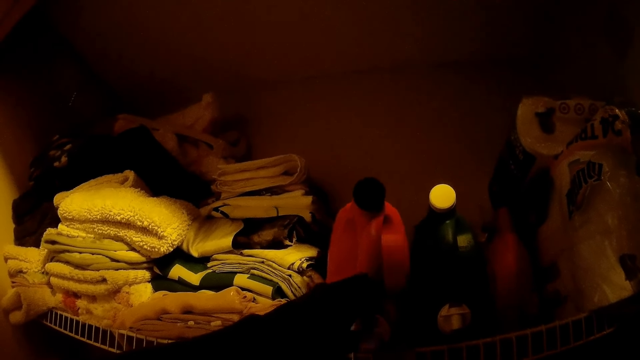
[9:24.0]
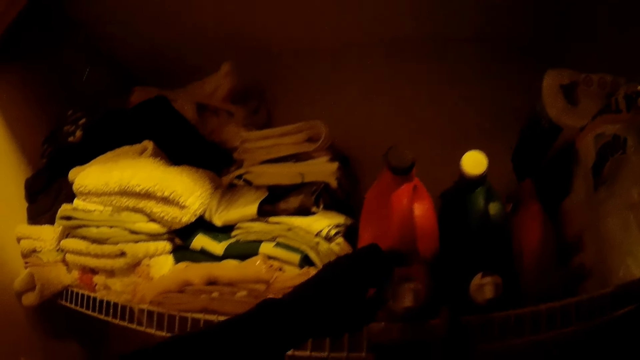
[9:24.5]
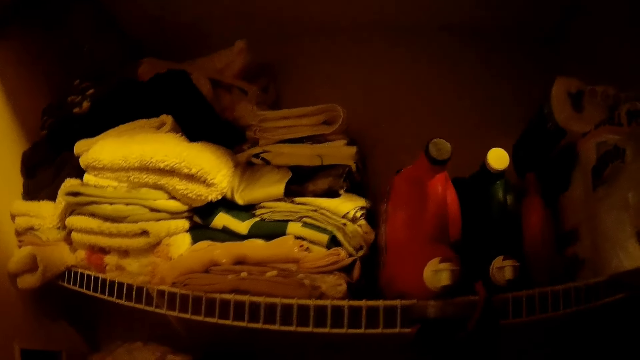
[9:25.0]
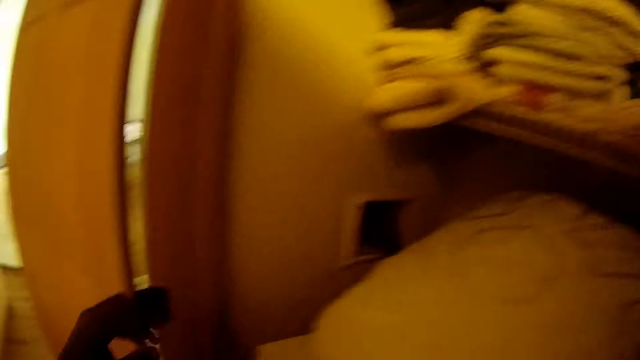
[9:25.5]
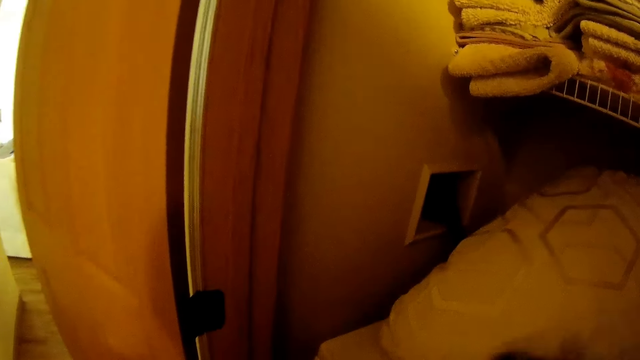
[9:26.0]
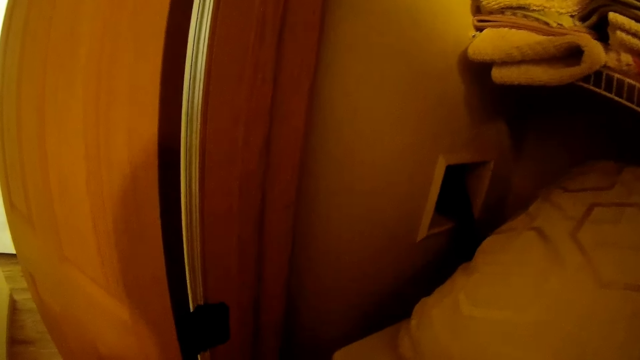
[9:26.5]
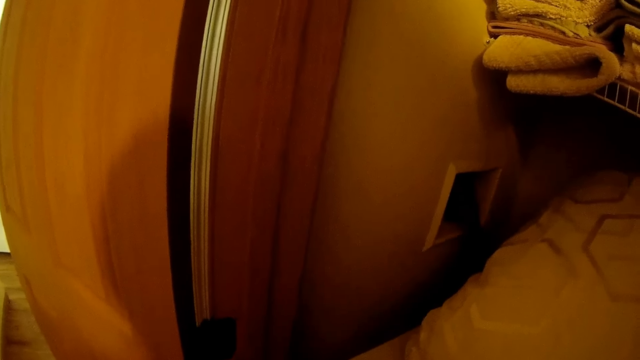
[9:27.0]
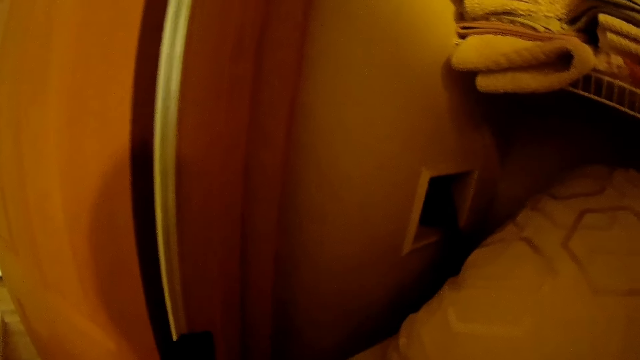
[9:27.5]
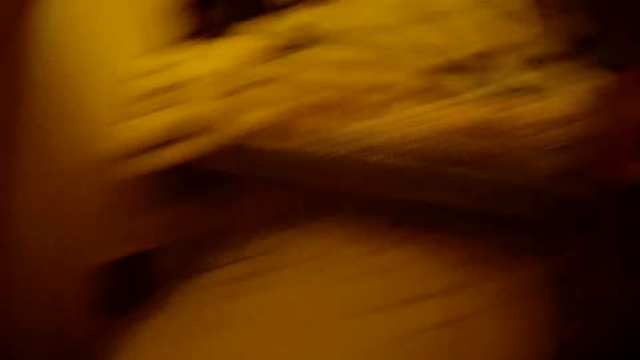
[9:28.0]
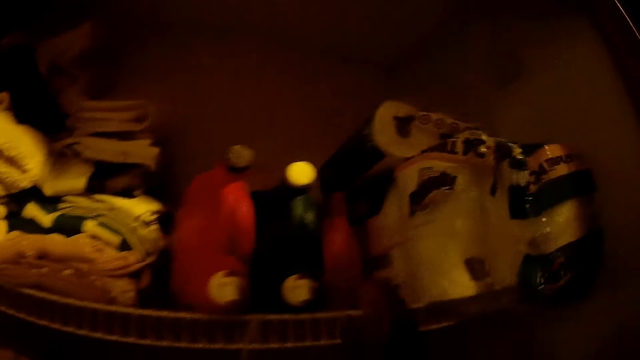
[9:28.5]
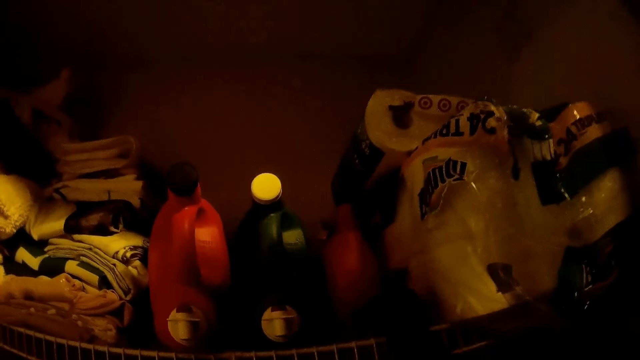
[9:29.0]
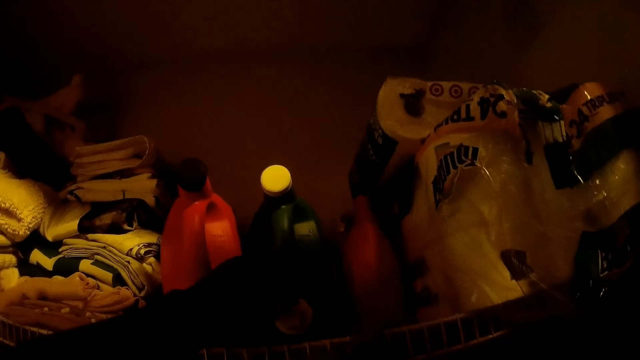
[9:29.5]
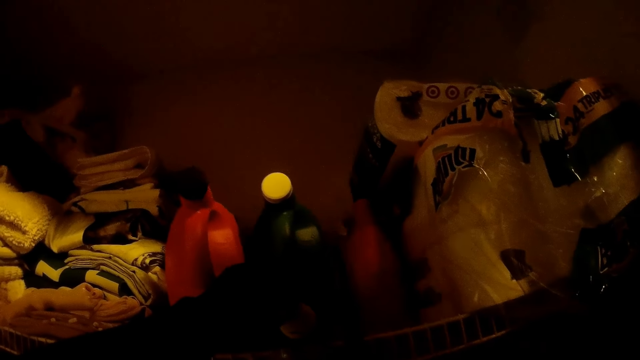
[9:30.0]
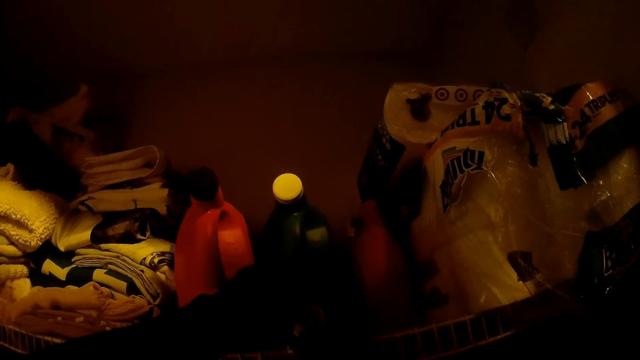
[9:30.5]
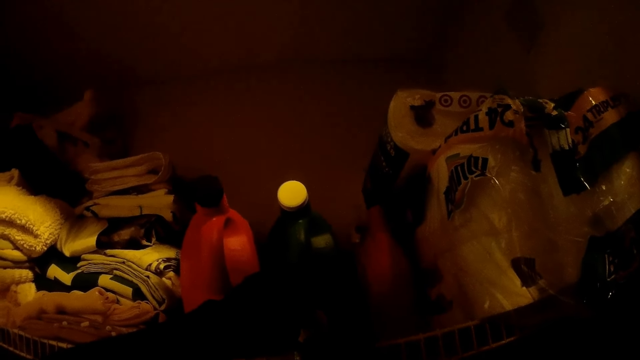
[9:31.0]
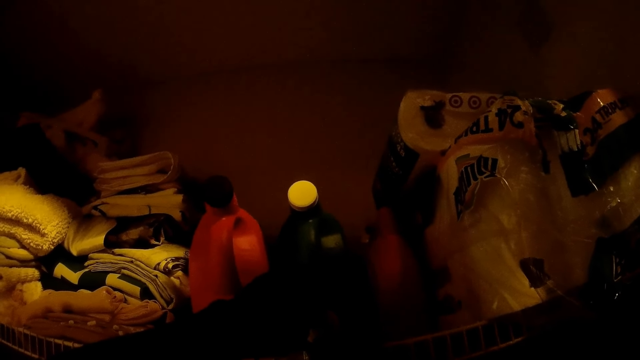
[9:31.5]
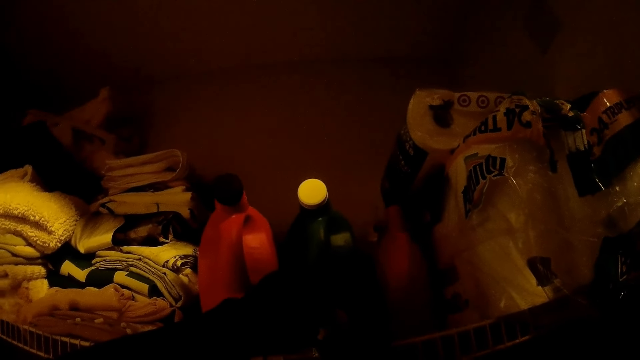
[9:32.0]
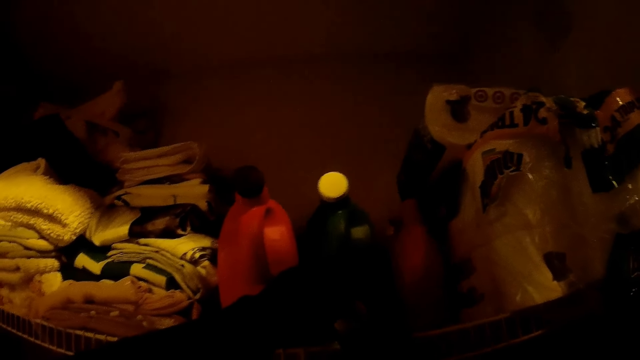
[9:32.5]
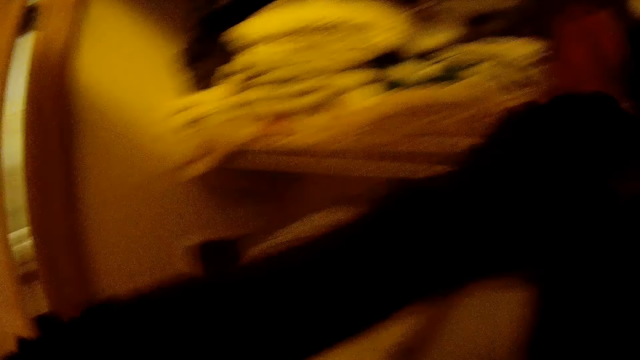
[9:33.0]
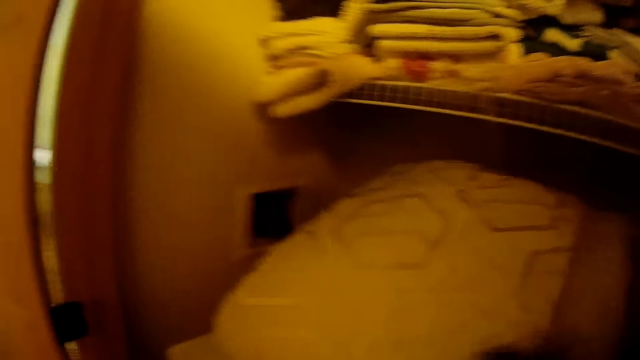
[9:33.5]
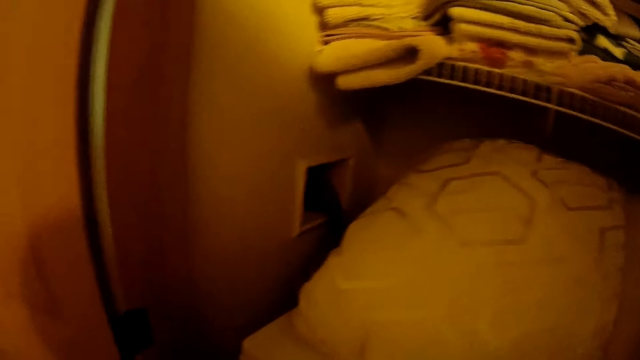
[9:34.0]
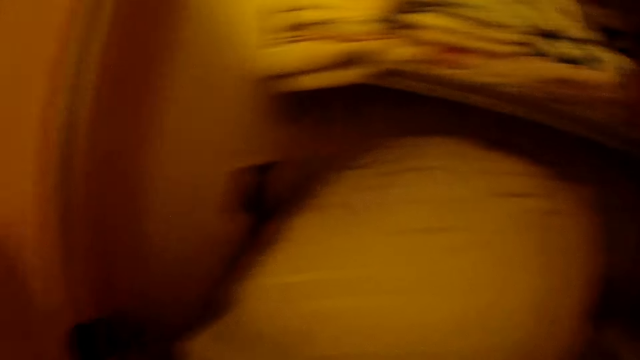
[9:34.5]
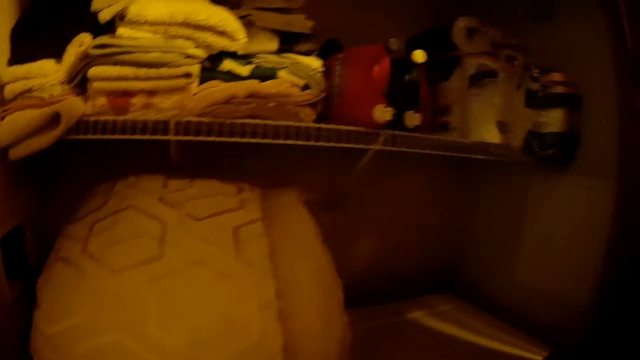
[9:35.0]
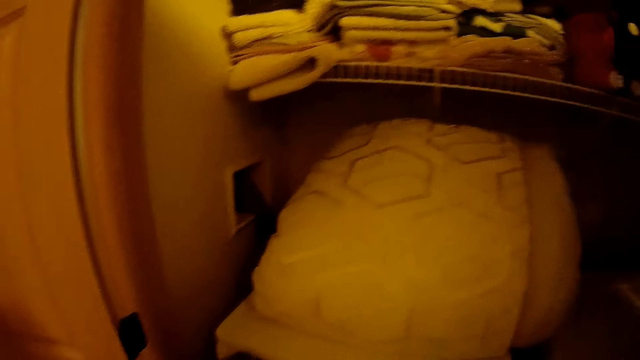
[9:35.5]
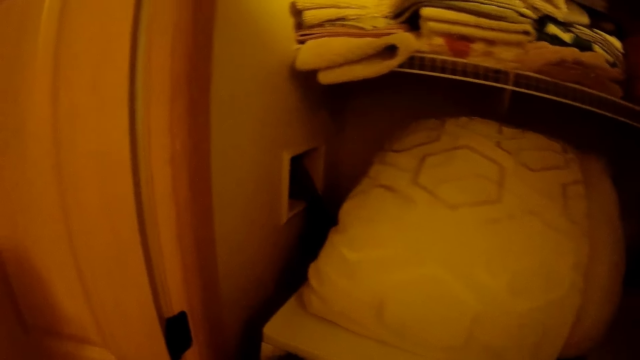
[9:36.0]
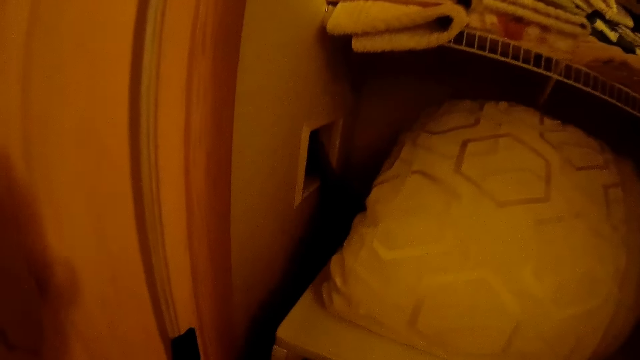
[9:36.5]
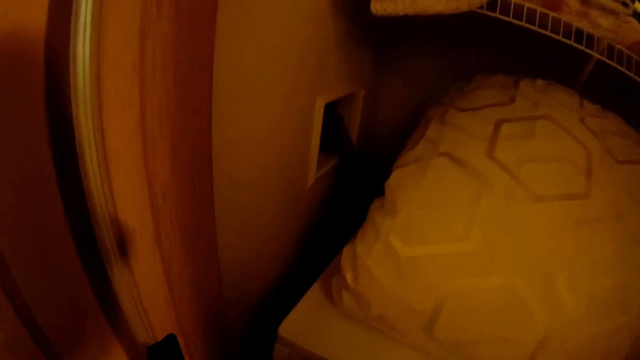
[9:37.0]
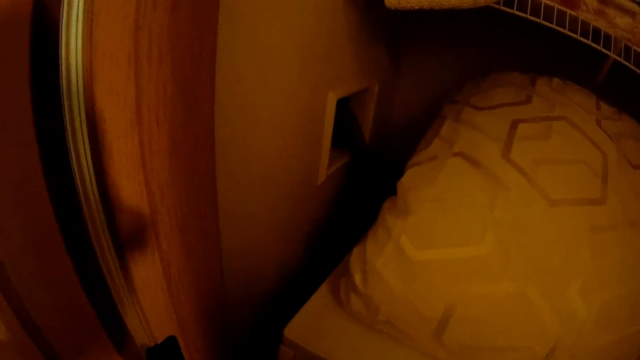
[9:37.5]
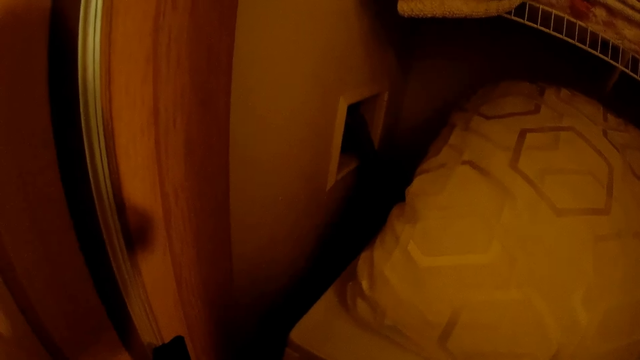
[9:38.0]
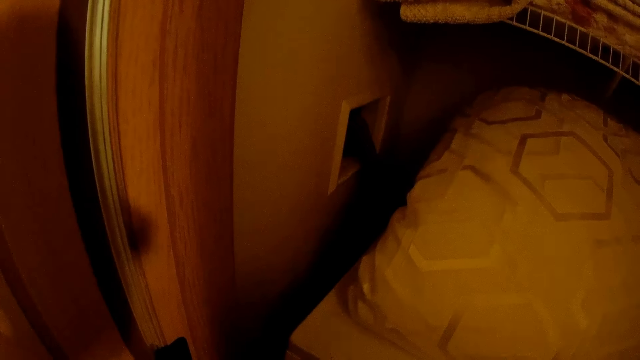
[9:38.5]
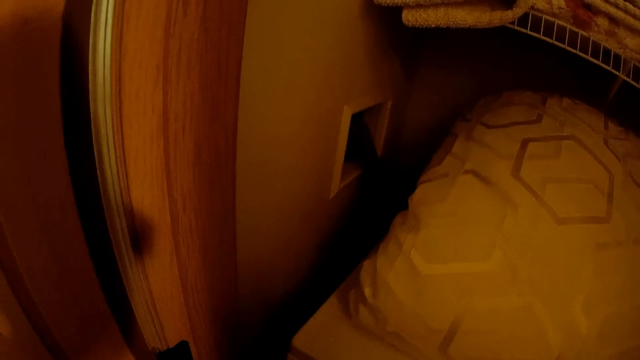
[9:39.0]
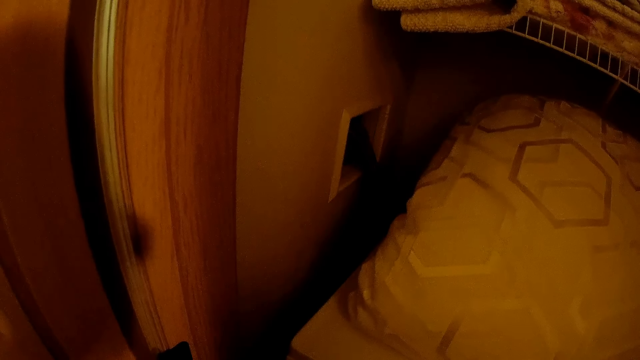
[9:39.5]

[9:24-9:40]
The camera wearer picks up a bottle on the shelf with her right hand. She holds on to the bottles on the shelf. She takes water from the bottle on the shelf. She stands in the house.

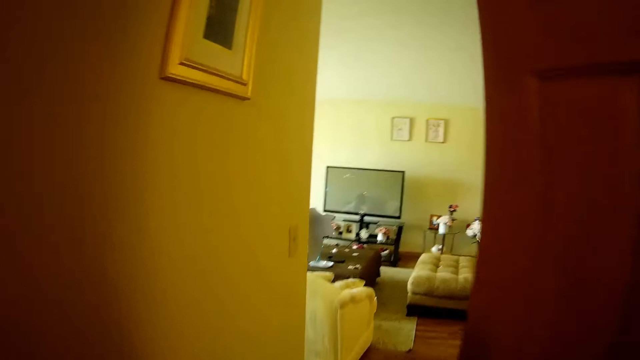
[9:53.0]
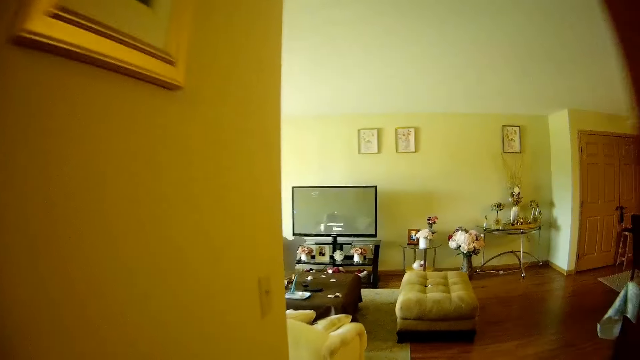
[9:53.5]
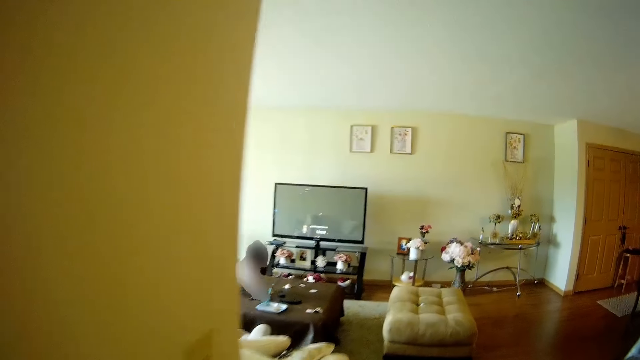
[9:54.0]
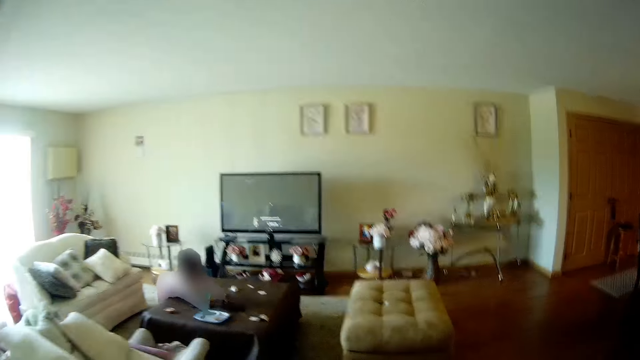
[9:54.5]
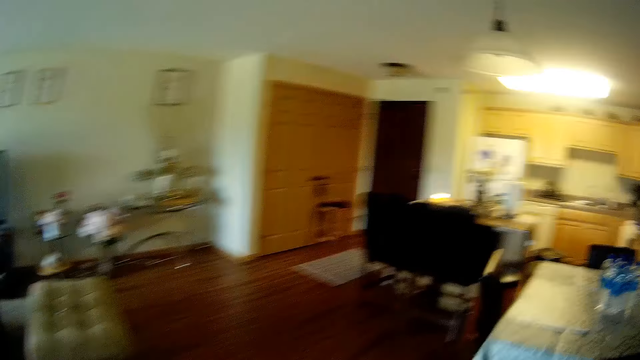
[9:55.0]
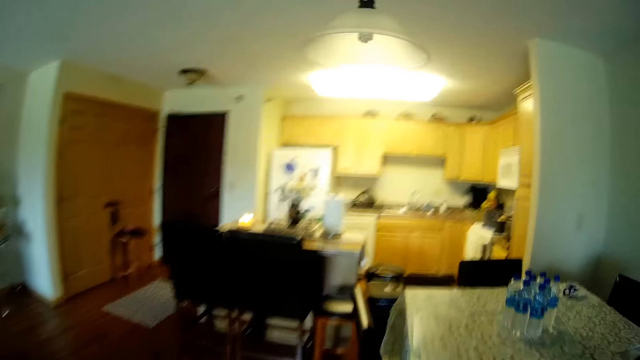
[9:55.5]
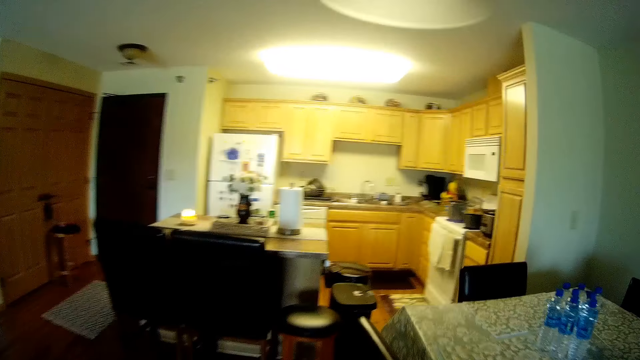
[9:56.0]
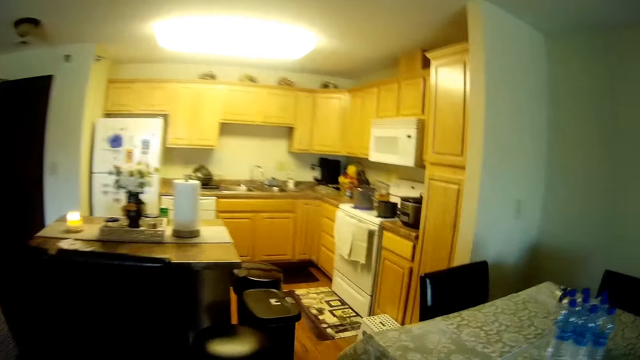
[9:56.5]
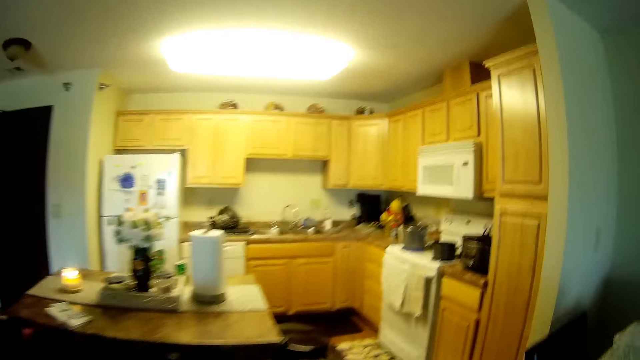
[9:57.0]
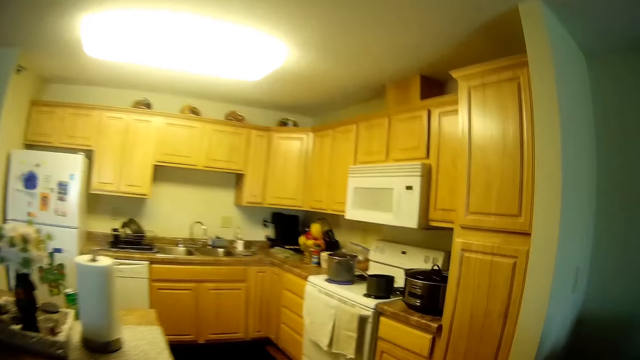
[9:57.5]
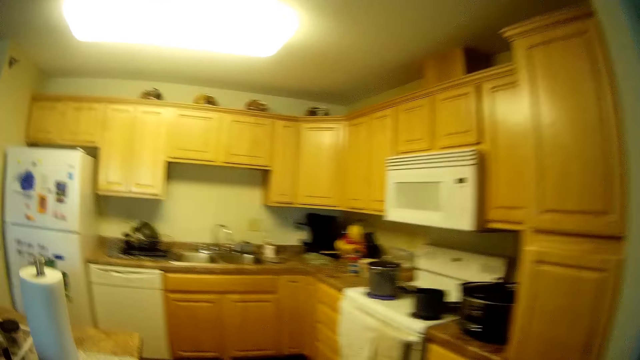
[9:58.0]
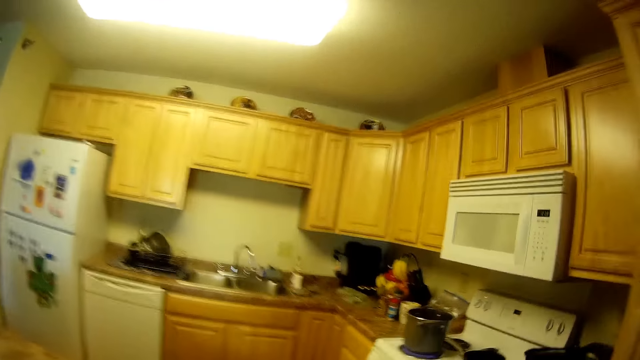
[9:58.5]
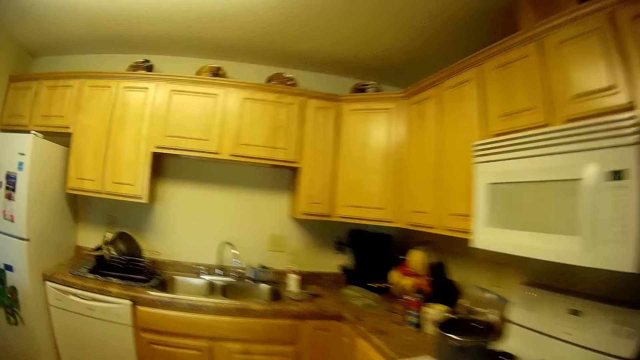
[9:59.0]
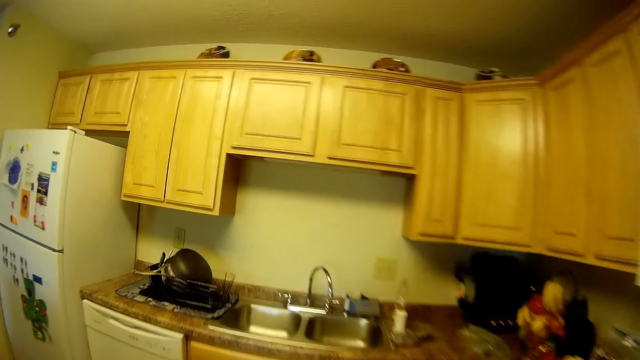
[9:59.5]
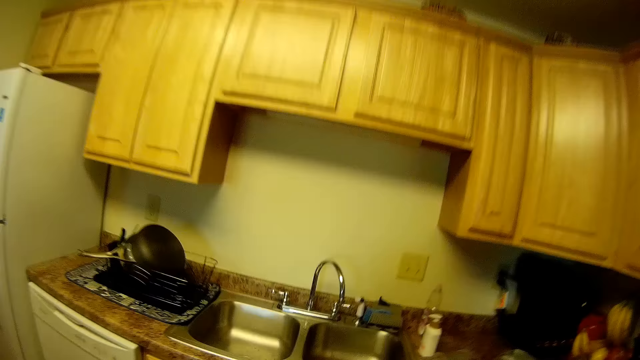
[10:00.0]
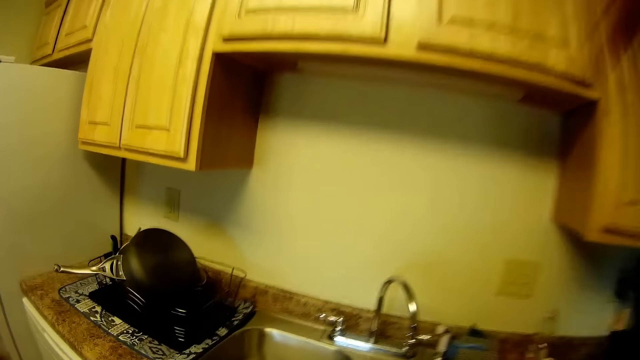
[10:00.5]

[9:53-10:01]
The camera wearer walks into a living room. A girl plays with a toy on a table. The camera wearer interacts with the girl. They walk into a kitchen.
